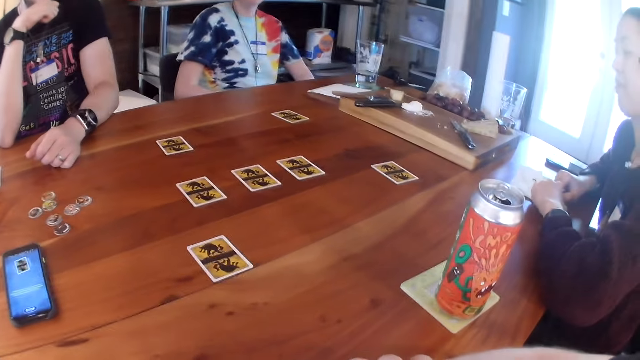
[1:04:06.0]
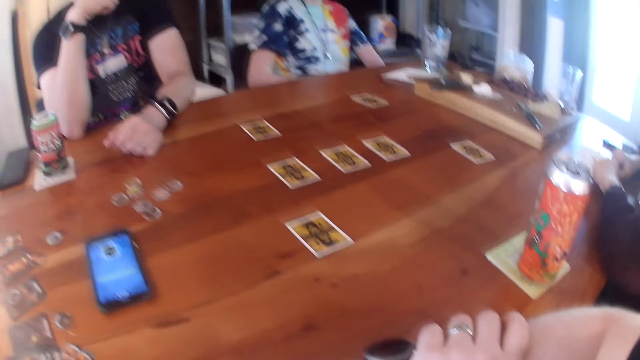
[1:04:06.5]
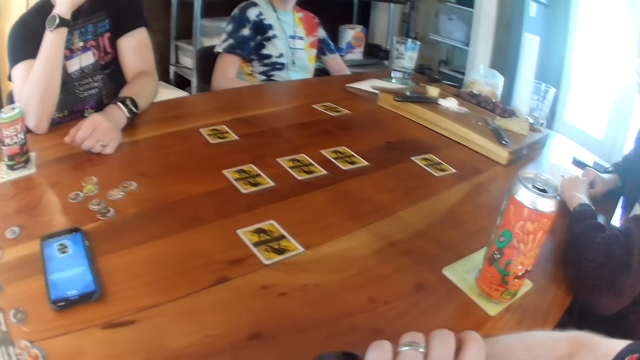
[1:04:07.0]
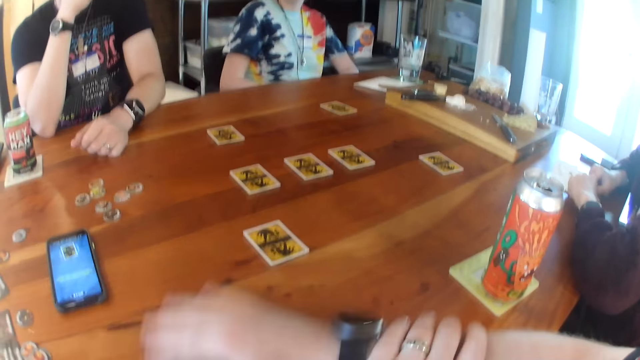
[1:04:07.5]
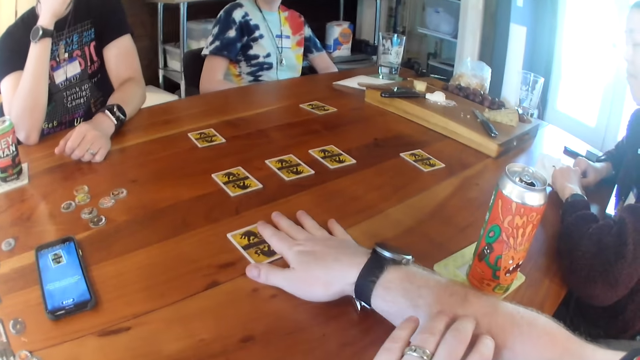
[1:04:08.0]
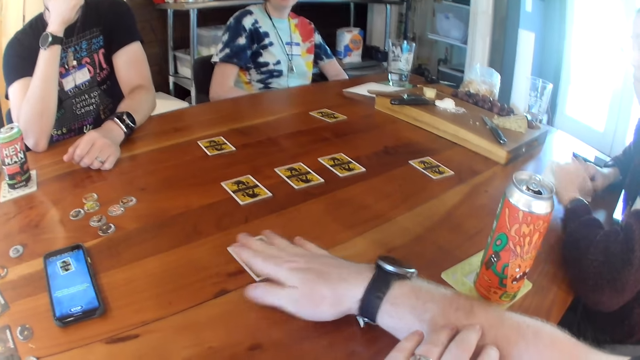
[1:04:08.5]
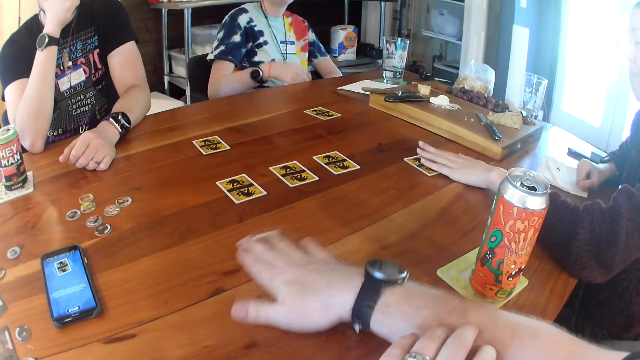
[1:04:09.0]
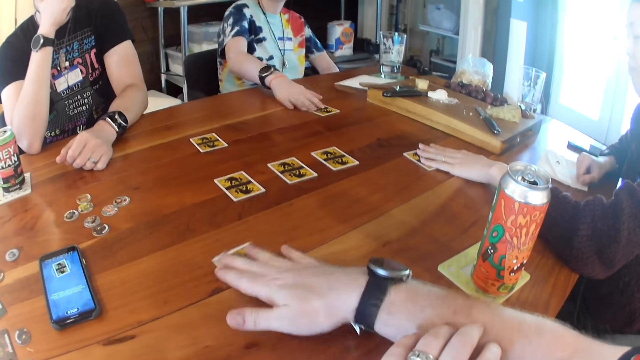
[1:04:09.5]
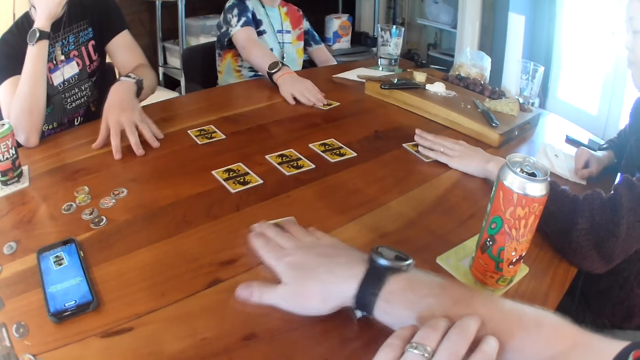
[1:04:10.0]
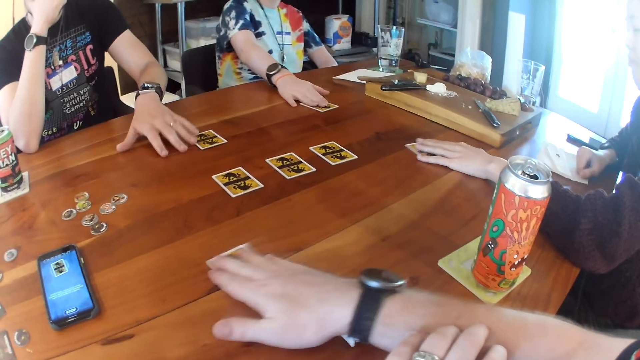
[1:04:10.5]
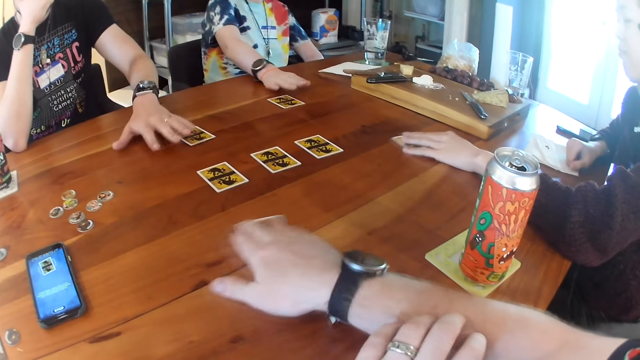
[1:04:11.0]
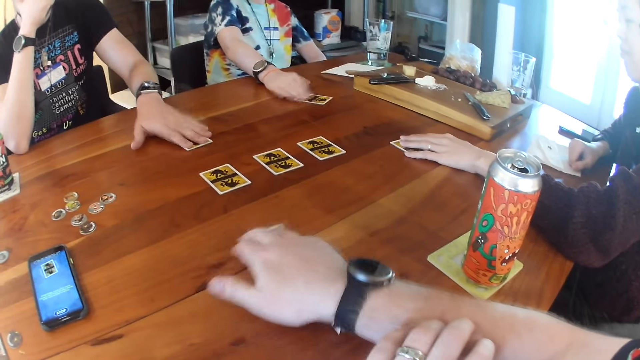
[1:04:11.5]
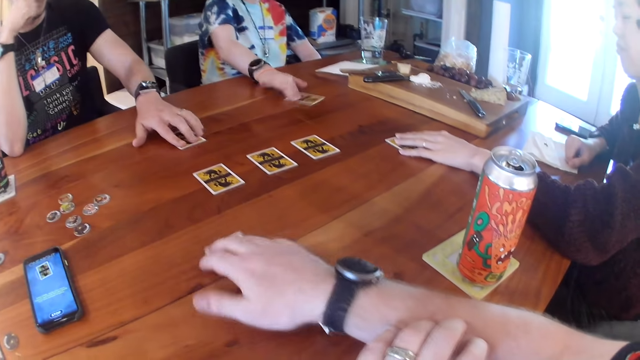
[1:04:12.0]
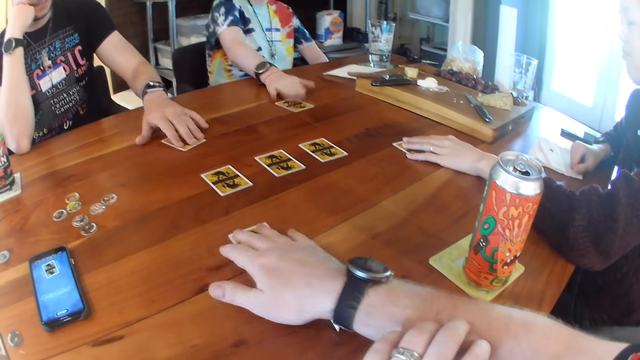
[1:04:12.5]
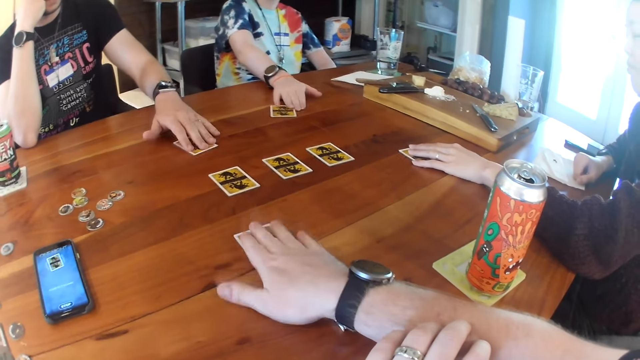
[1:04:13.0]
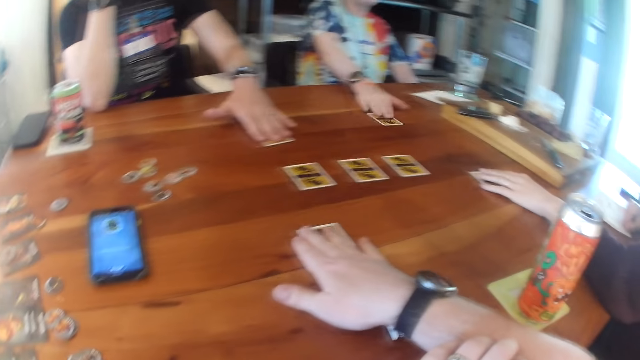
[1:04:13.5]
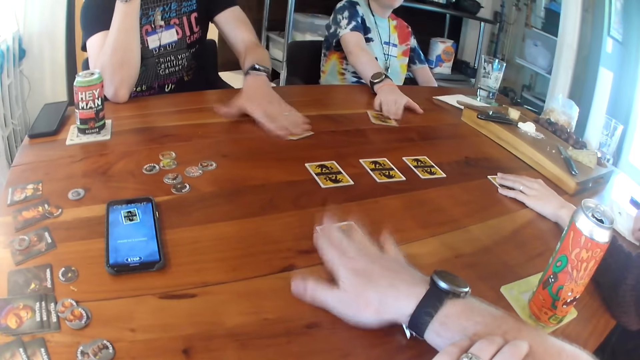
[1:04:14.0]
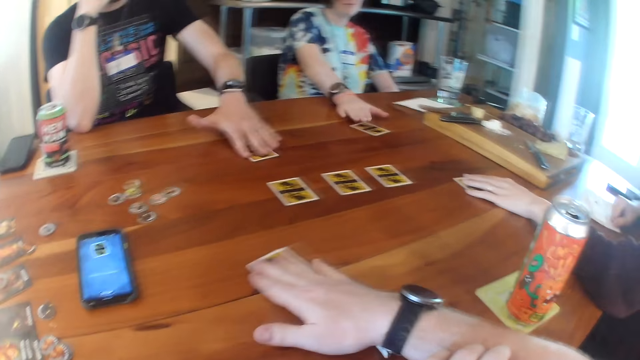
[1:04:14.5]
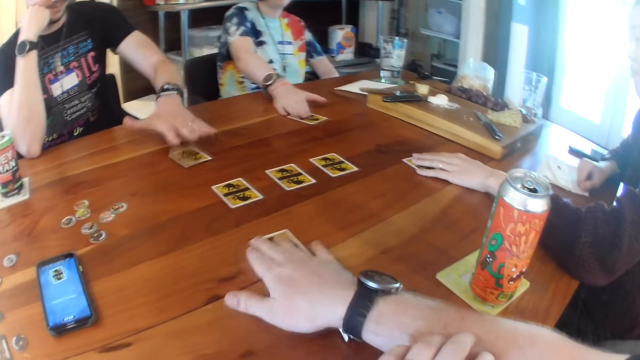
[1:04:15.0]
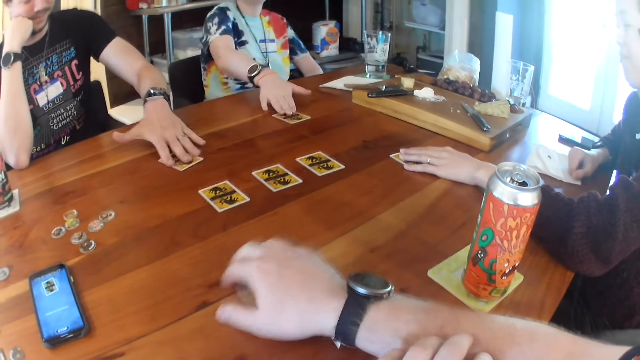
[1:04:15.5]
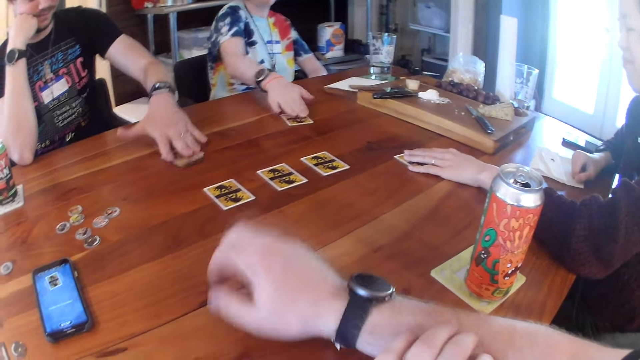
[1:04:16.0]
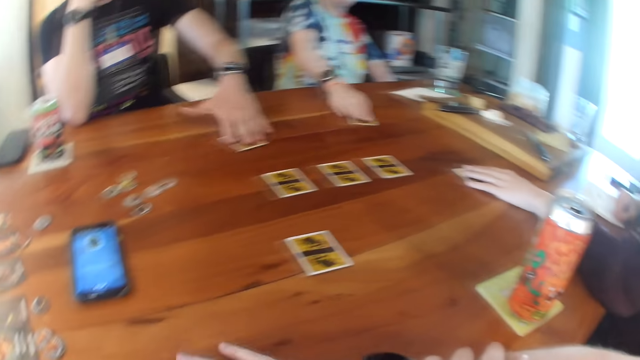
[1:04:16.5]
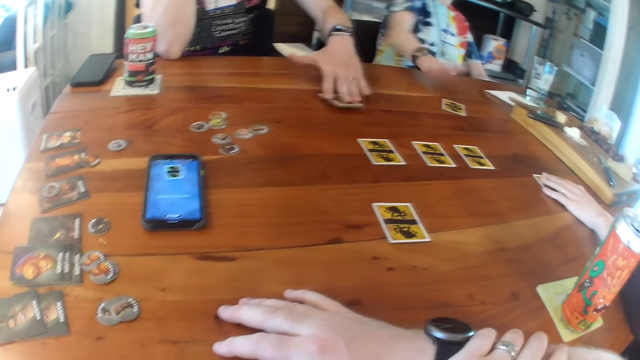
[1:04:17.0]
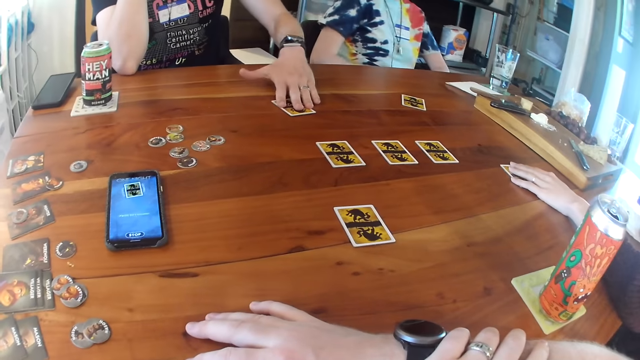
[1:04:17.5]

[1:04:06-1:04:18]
The camera wearer places his right hand on a card. He shakes the card with his right hand. A woman places her left hand on a card. Another woman taps her left hand on a card. The camera wearer scratches the card on the table. A man gropes for his card with his left hand. The first woman shakes the card with her left hand. The other woman shakes the card with her right hand. The man shakes his card with his left hand.

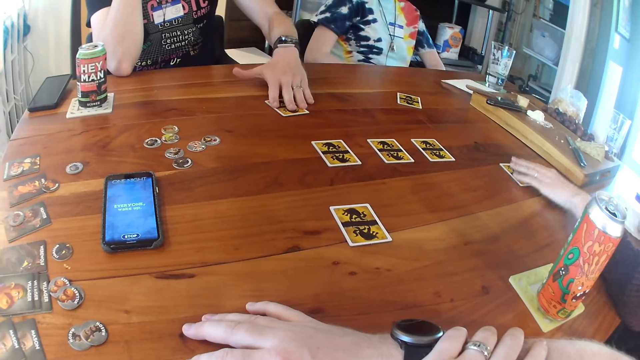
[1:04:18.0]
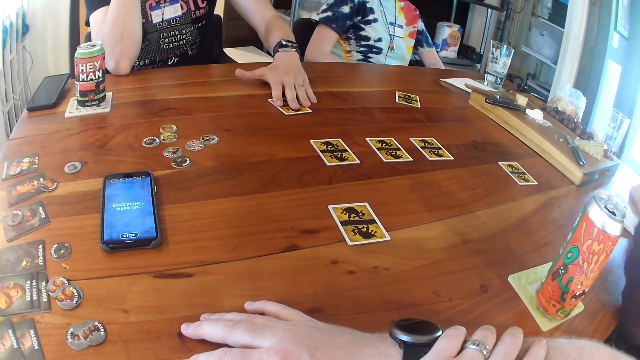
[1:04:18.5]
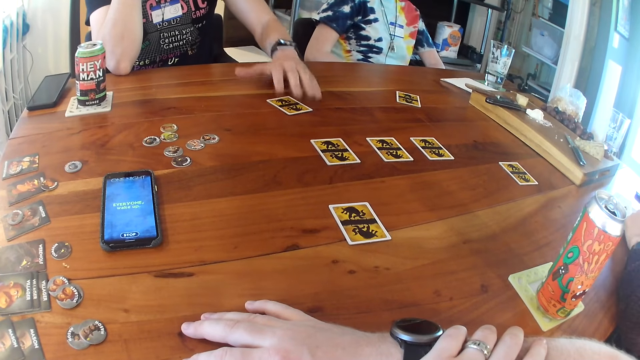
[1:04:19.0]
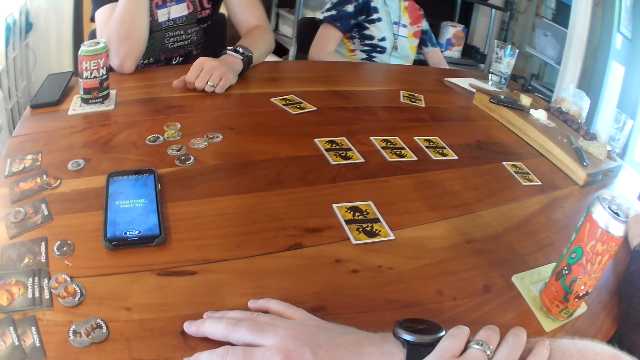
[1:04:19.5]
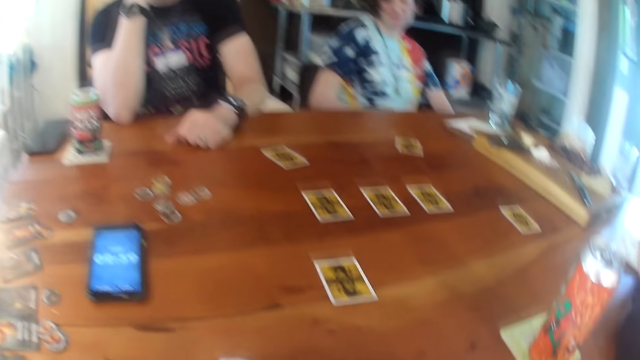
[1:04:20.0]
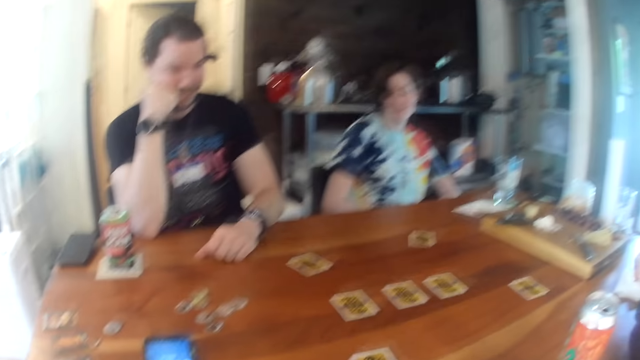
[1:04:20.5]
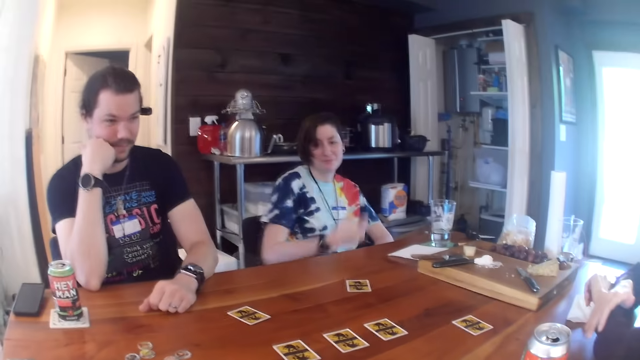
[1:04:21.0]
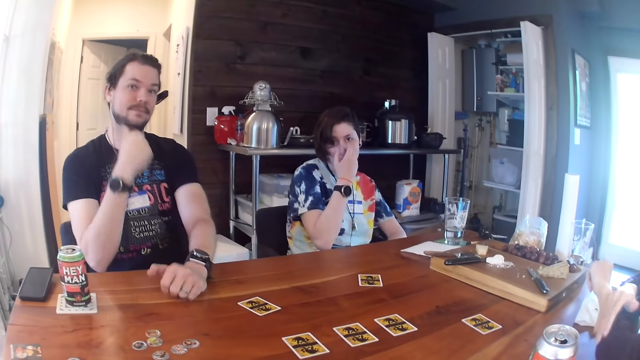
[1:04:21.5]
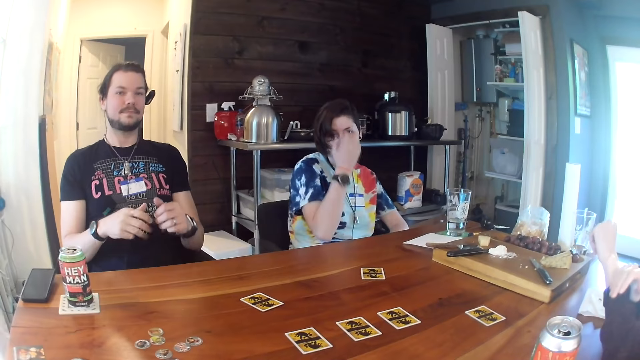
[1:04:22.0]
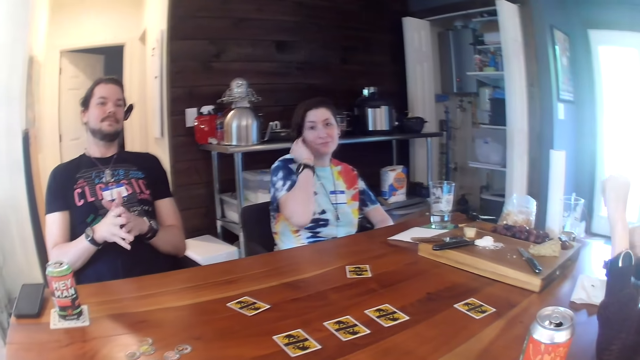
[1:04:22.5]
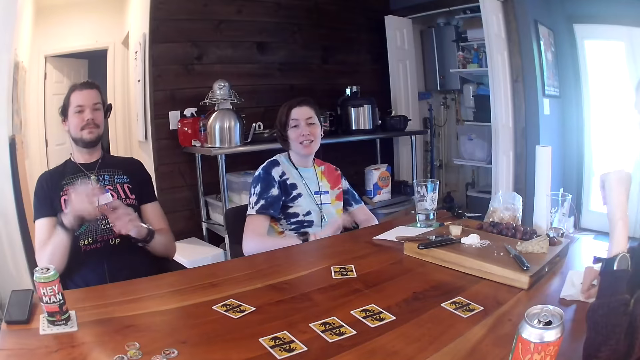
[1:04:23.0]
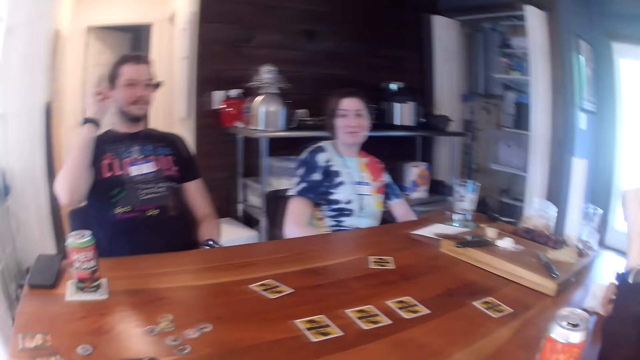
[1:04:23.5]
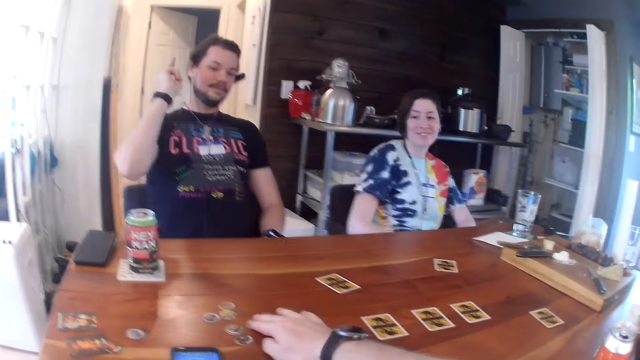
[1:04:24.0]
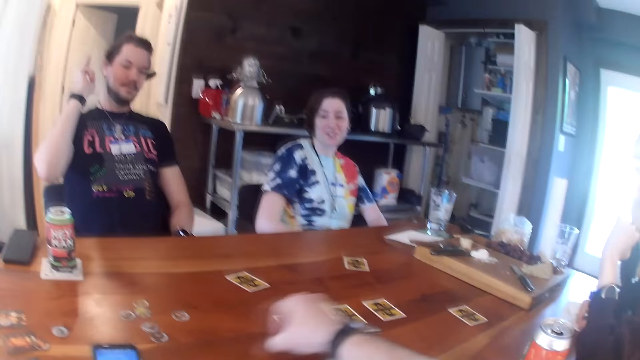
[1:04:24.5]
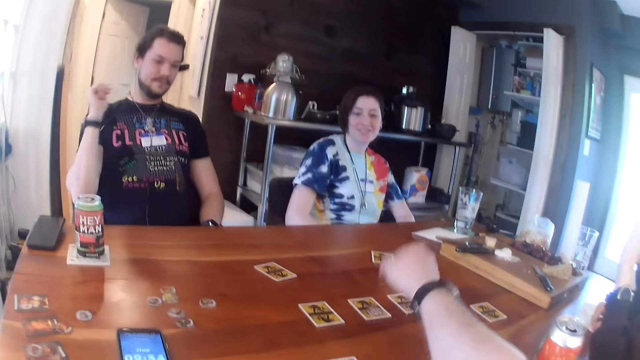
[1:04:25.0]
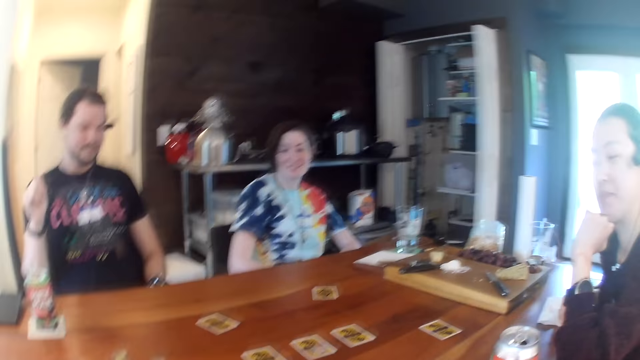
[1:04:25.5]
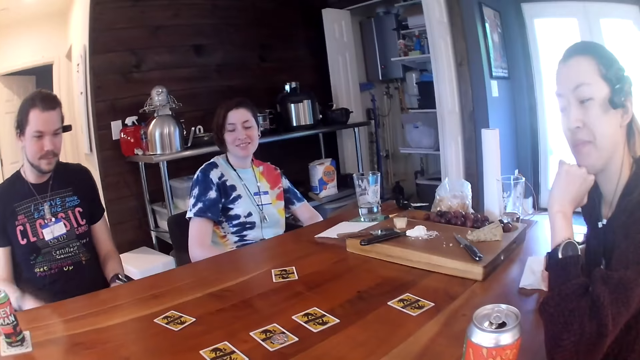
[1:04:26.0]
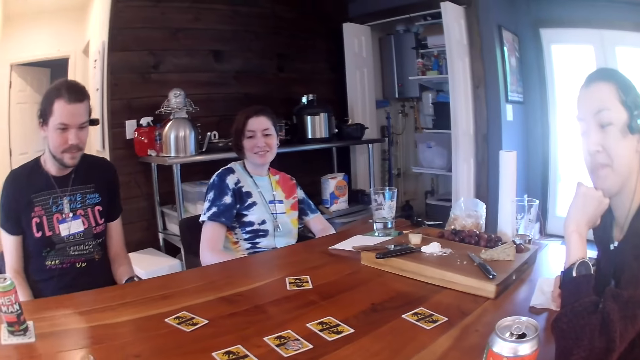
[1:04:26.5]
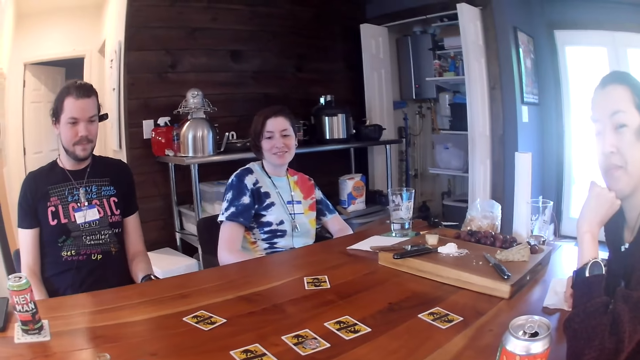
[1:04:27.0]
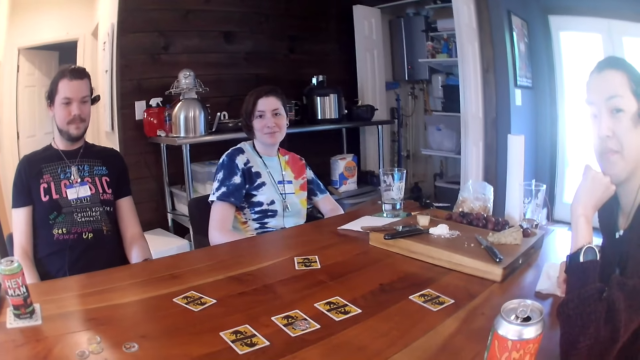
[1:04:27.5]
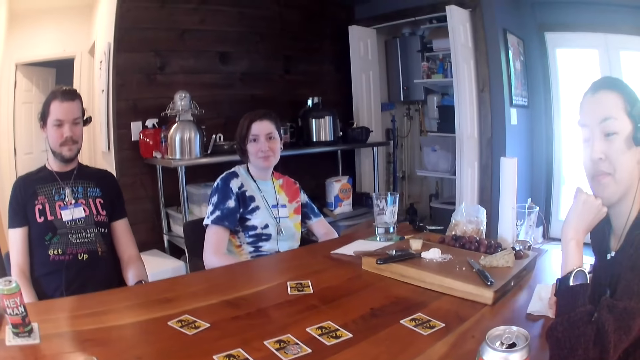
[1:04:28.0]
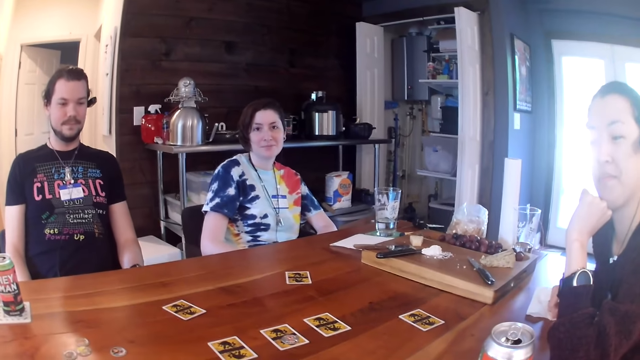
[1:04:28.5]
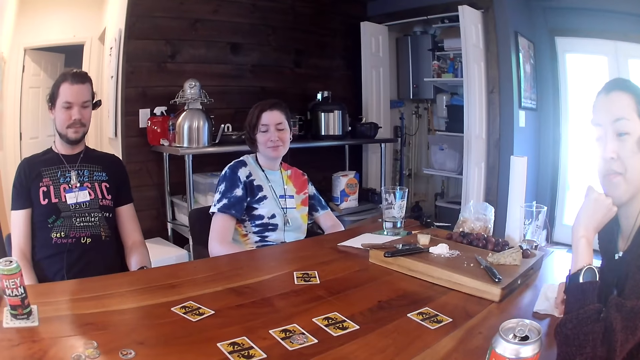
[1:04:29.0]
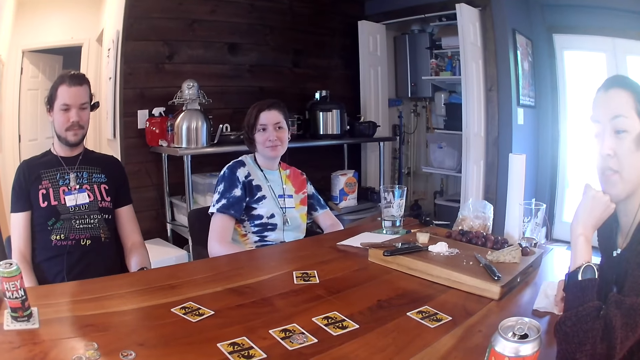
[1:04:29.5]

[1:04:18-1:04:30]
A woman touches her face with her right hand. Another woman puts her left hand on her chin. The first woman scratches her hair with her right hand. She interacts with the camera wearer. A man gestures with his right hand. The camera wearer picks up a coin with his right hand. He picks up the coin with his right hand again. He interacts with the man and the women.
